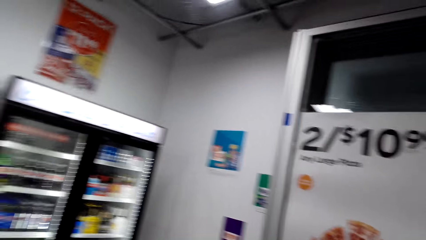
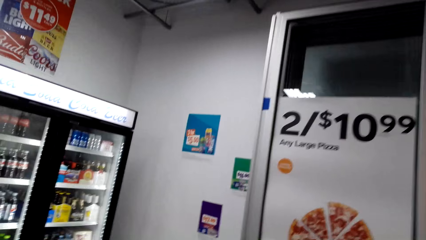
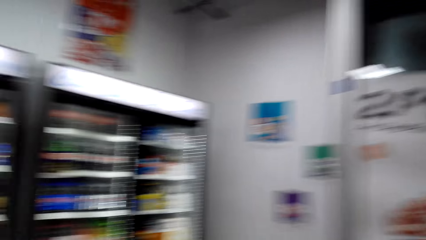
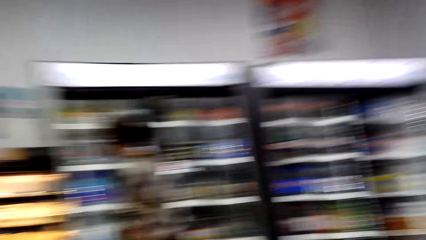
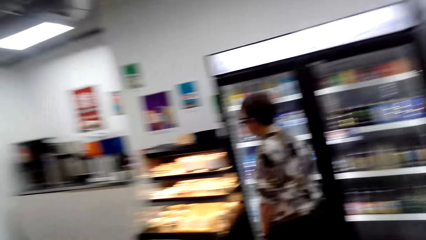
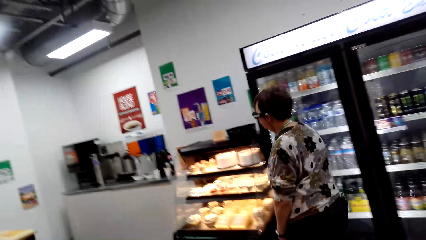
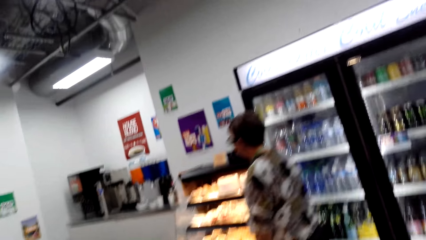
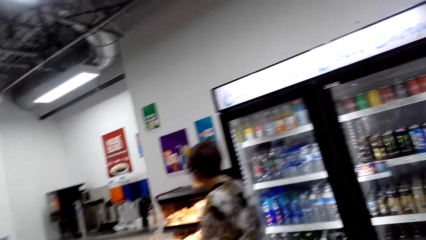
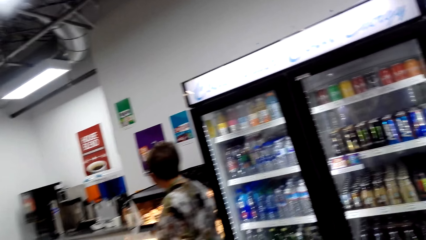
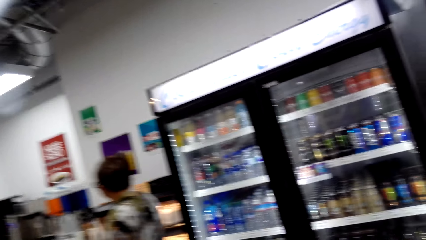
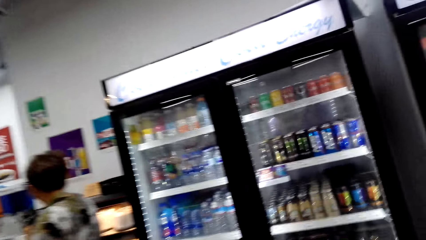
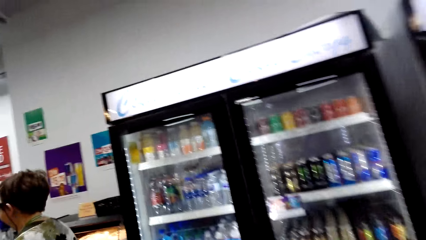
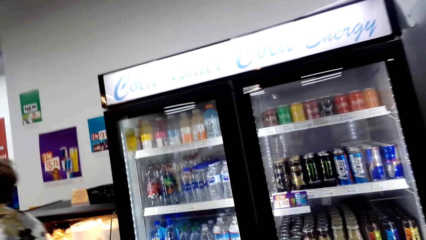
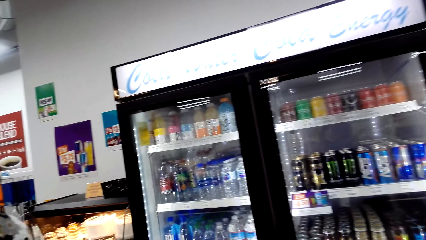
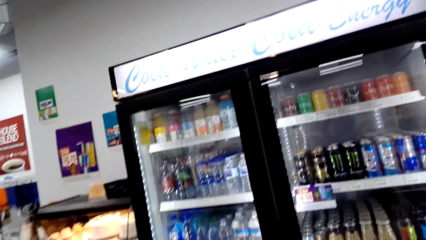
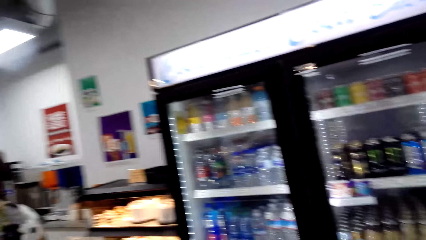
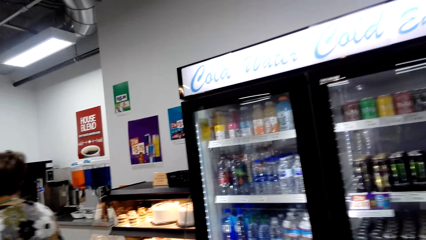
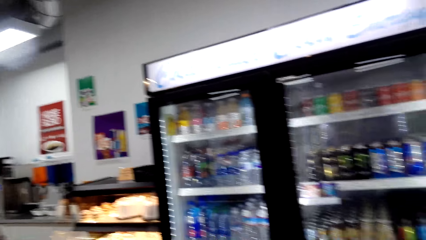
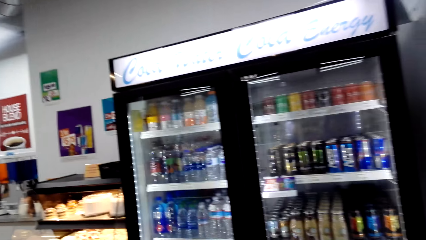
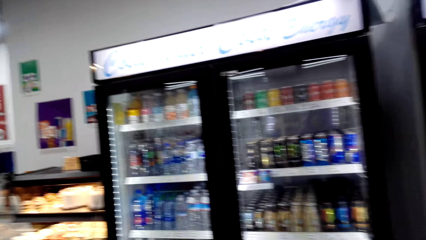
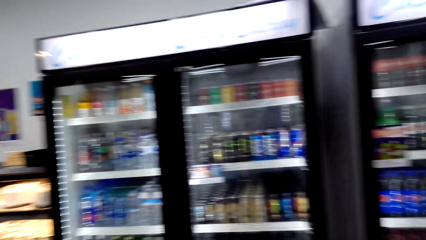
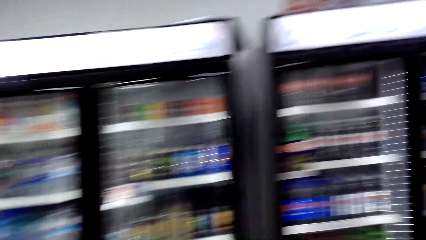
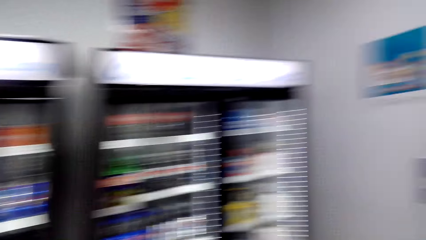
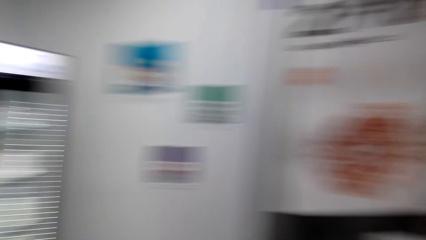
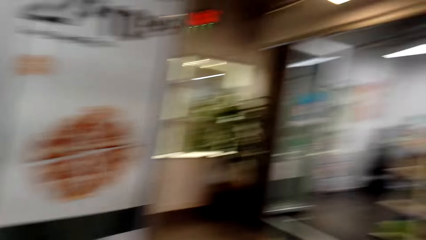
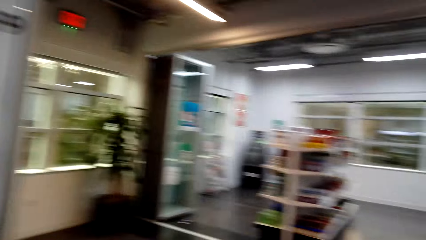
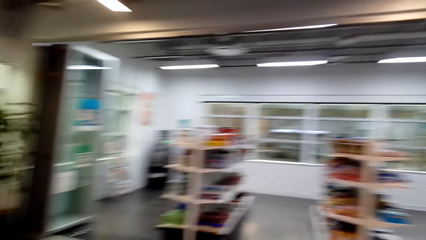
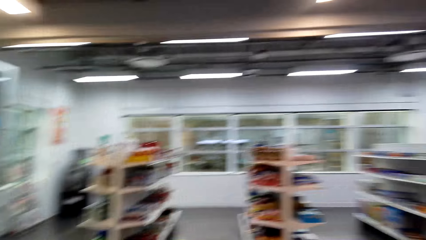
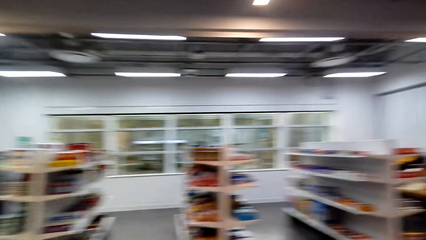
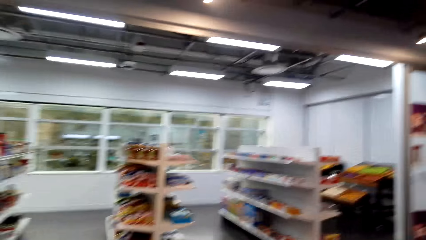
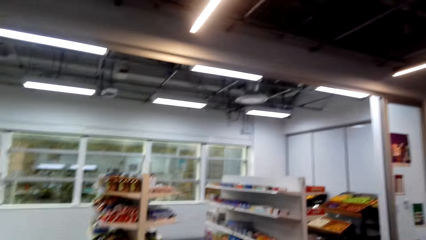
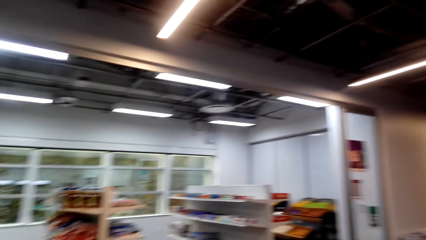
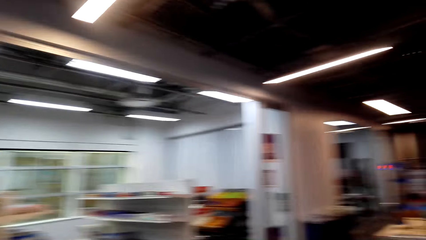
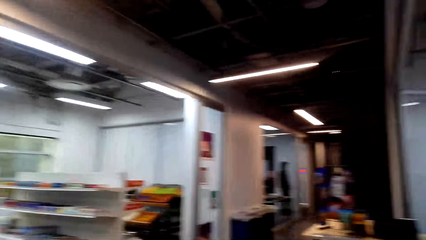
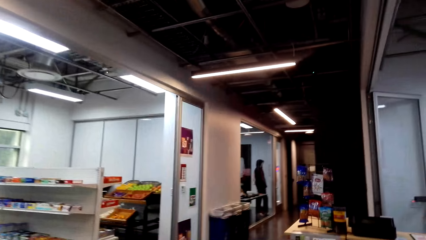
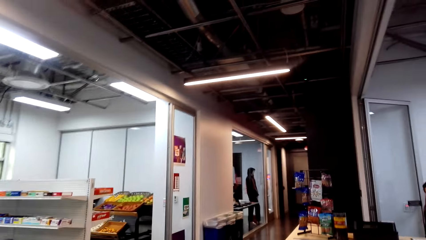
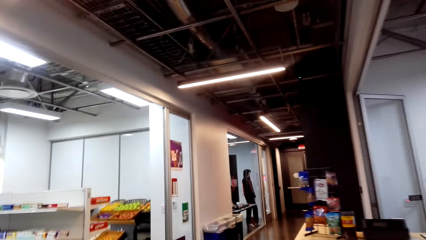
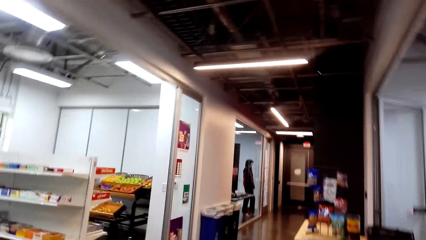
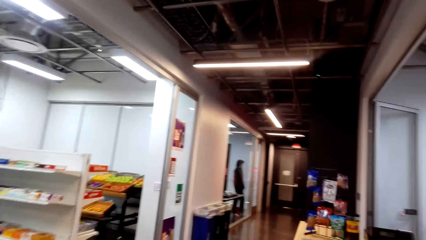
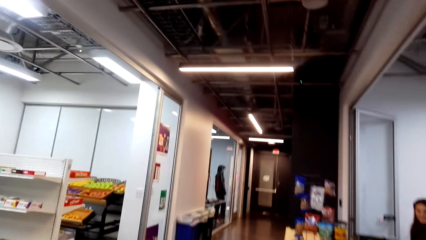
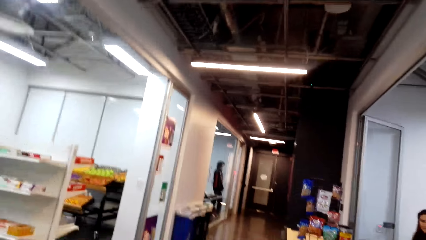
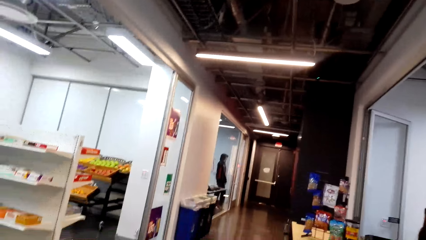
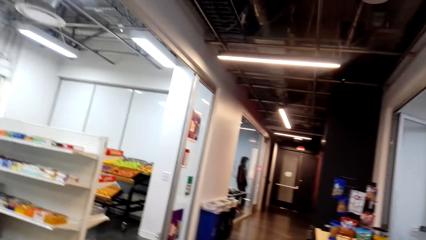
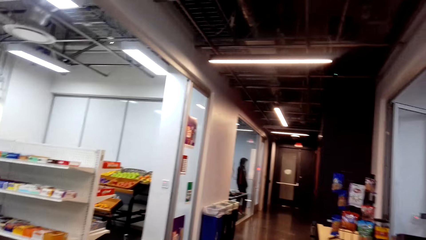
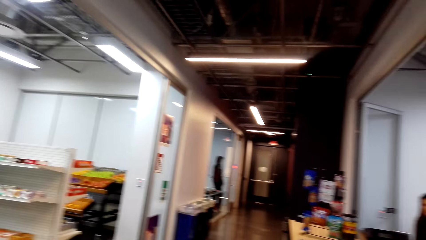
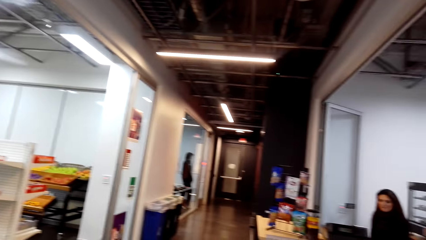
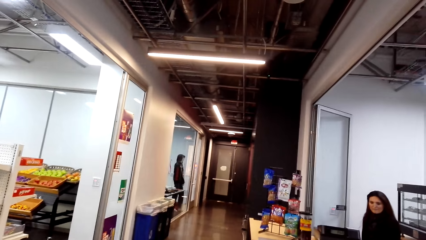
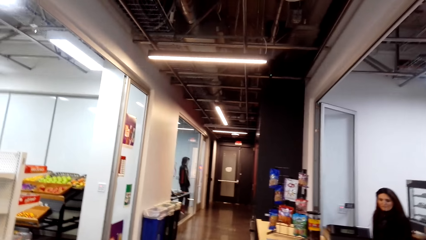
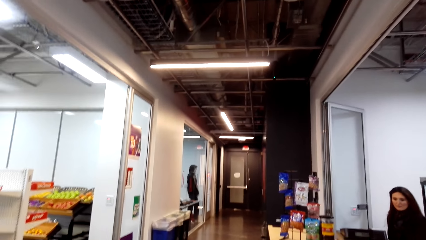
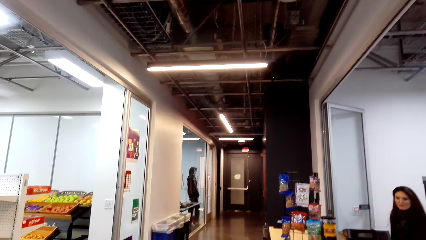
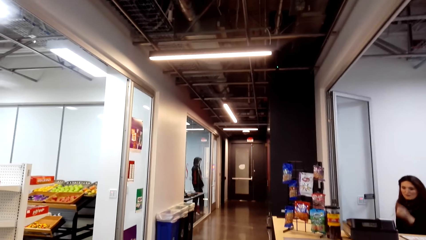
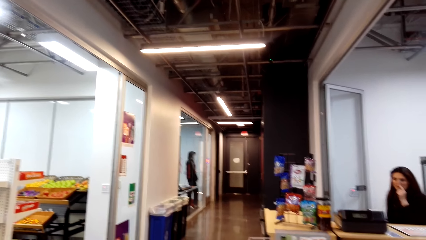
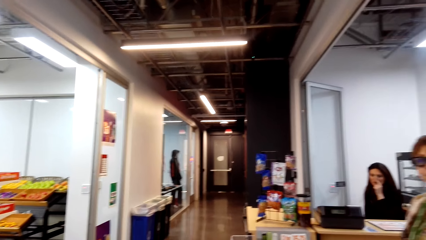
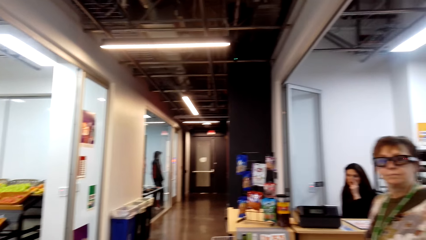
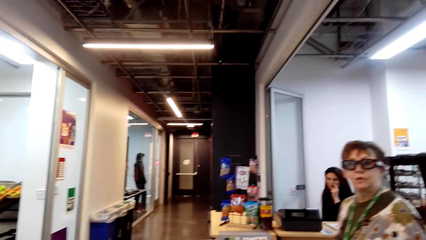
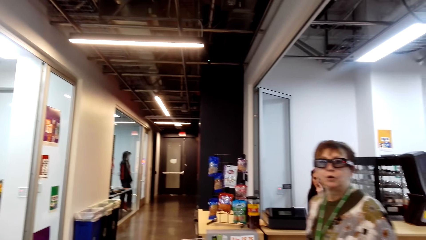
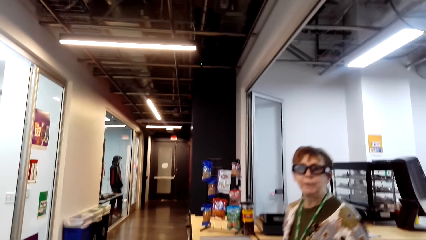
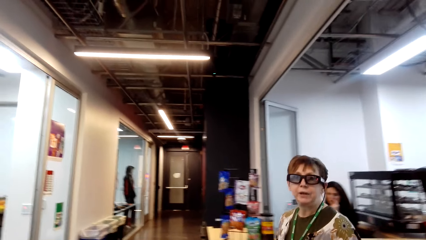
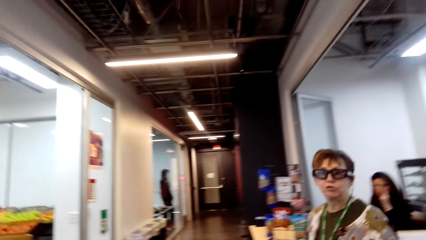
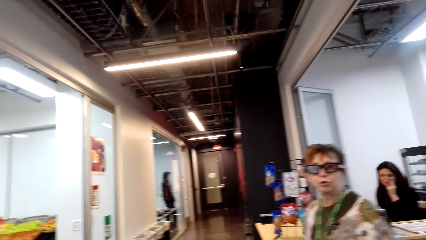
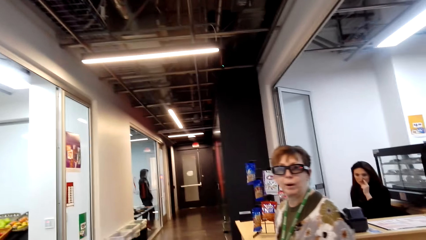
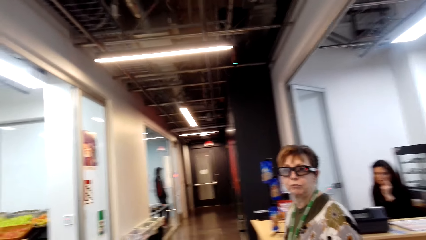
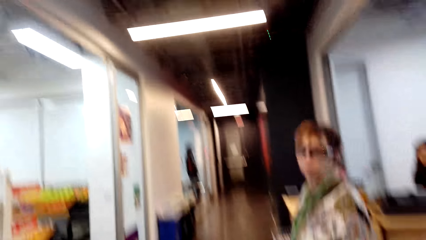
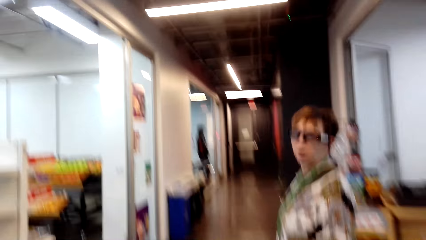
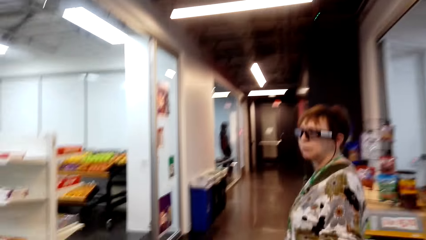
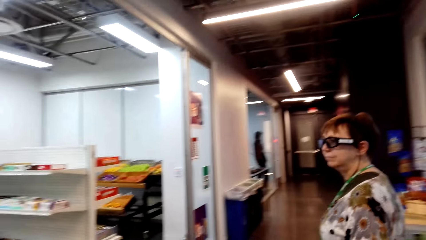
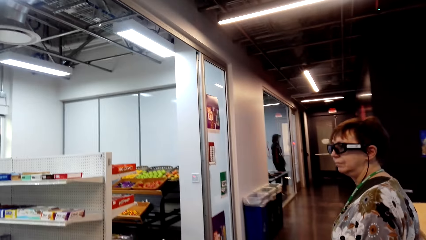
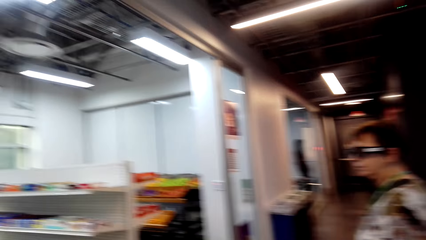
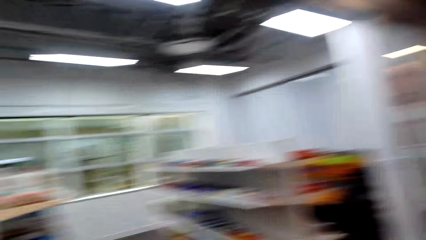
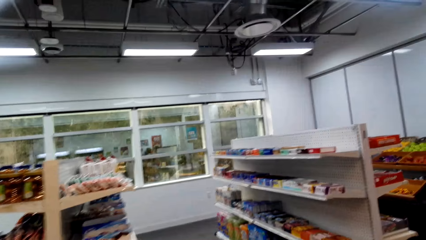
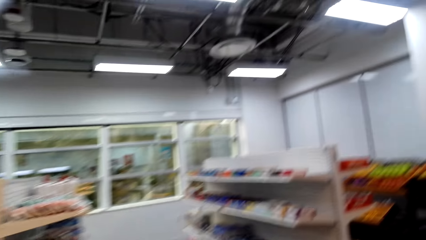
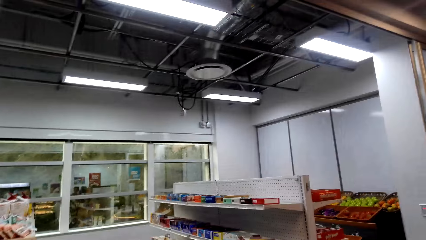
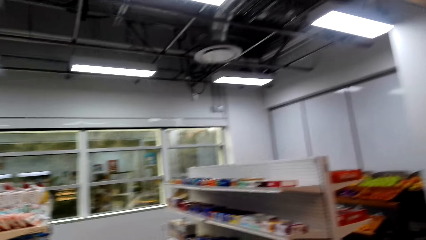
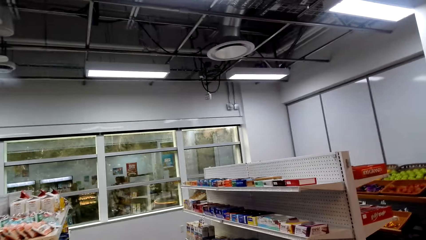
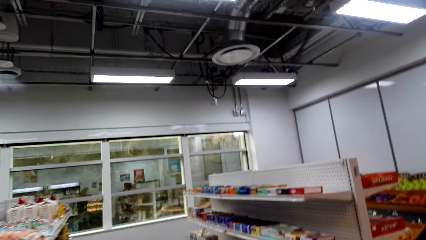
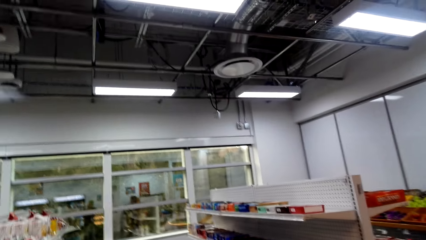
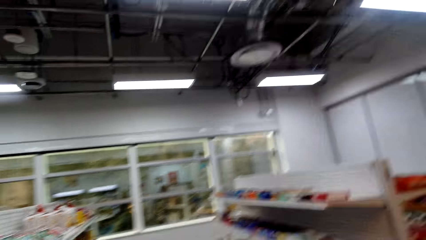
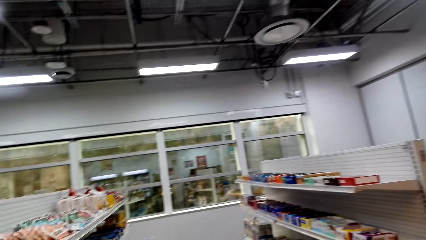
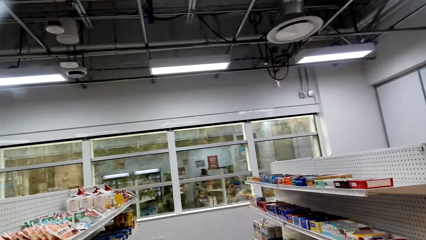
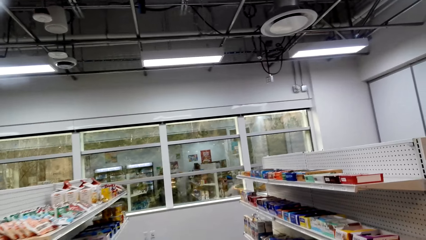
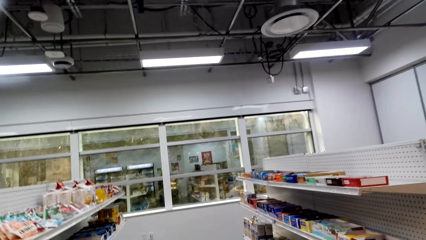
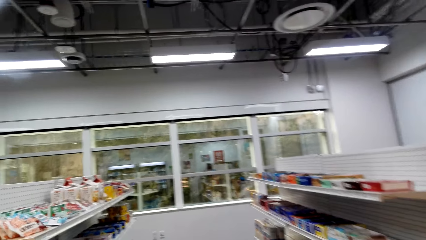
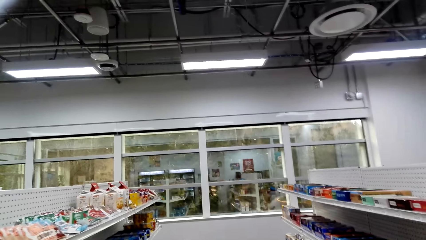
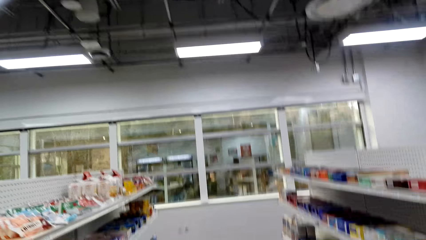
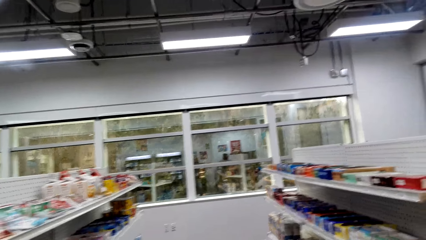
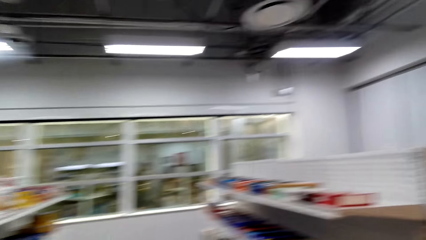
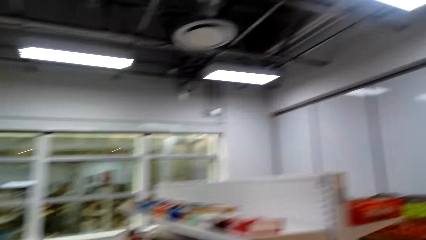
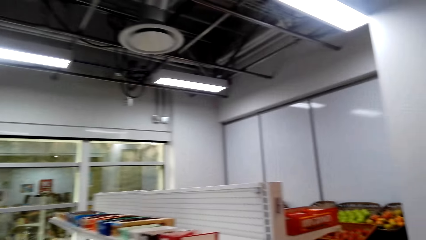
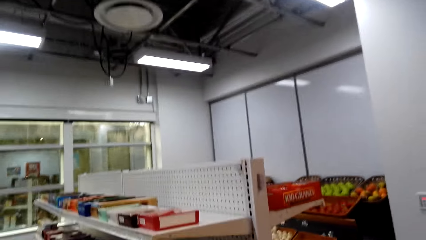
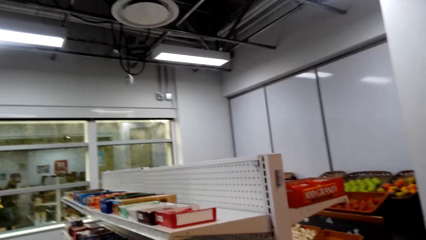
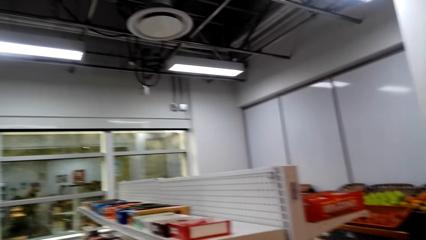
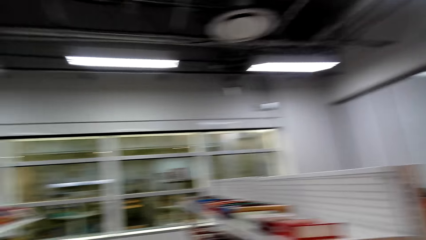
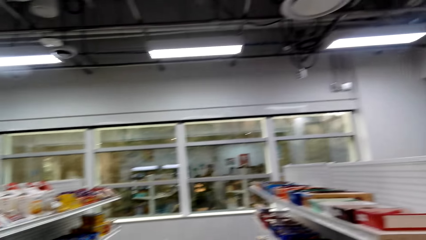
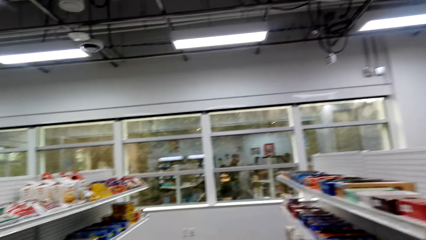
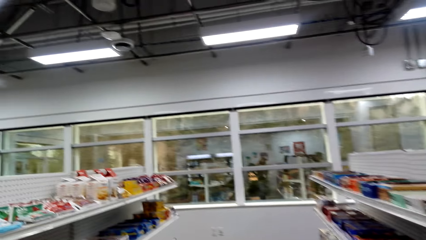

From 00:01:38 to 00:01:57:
The camera wearer walks around. A woman walks around. The camera wearer looks around. The woman walks around the supermarket. The camera wearer walks around. The woman talks. The camera wearer looks around.
